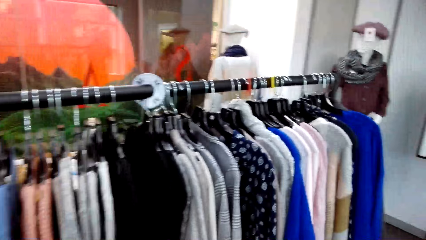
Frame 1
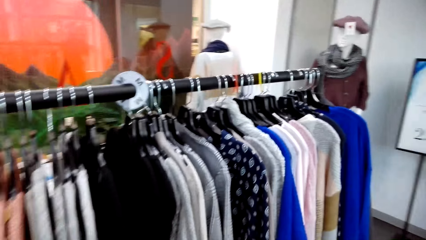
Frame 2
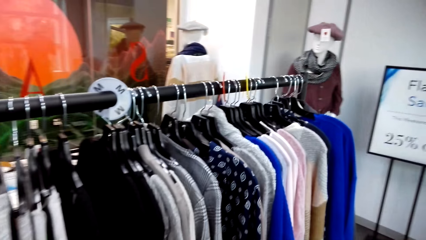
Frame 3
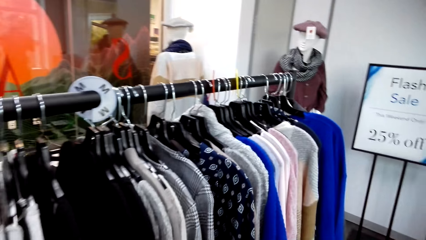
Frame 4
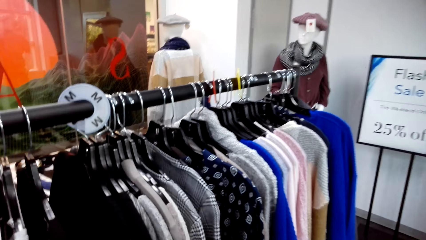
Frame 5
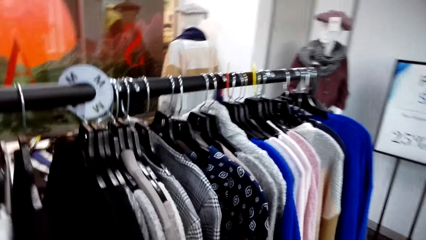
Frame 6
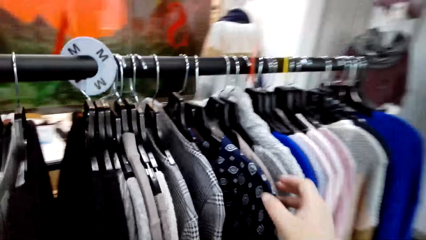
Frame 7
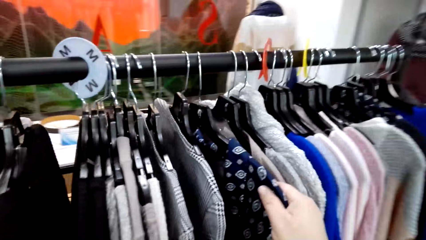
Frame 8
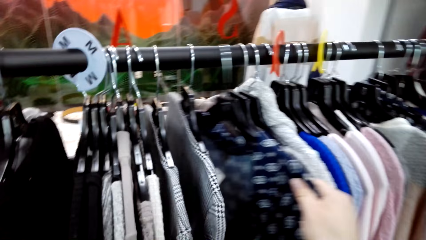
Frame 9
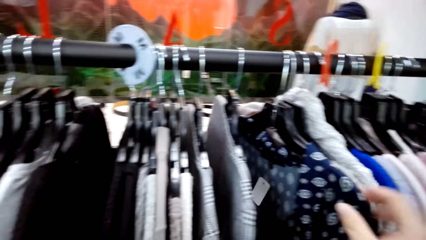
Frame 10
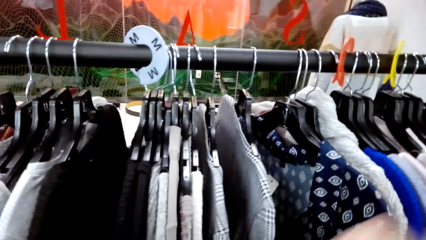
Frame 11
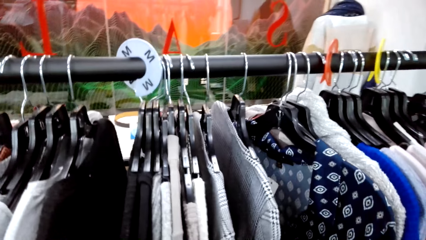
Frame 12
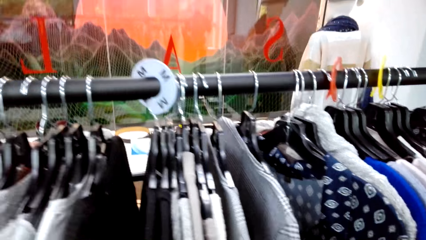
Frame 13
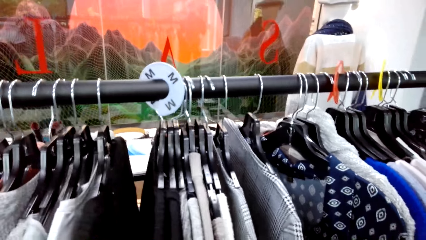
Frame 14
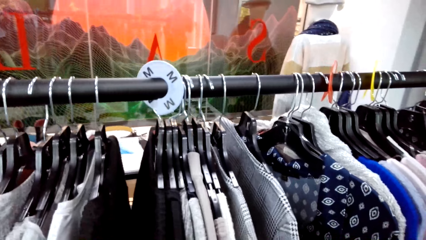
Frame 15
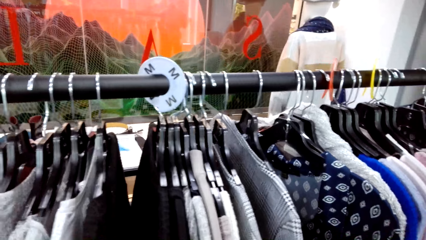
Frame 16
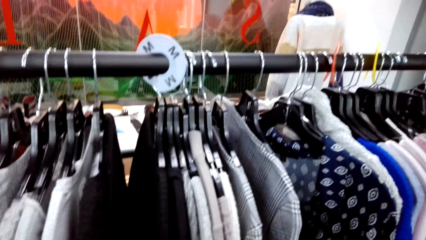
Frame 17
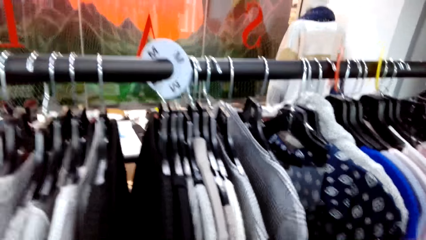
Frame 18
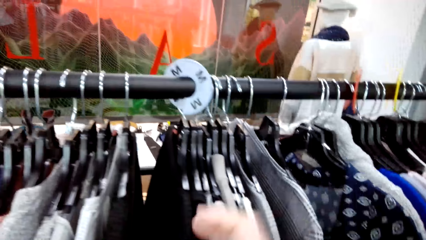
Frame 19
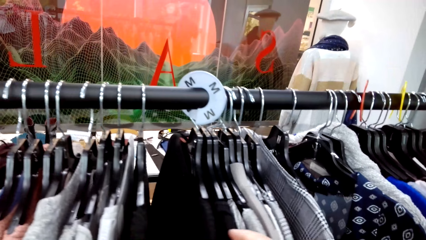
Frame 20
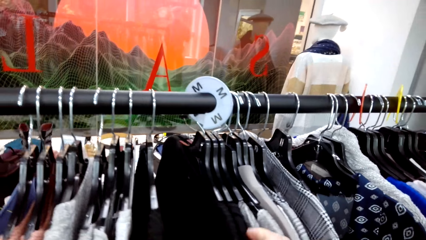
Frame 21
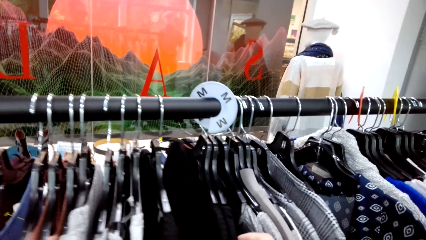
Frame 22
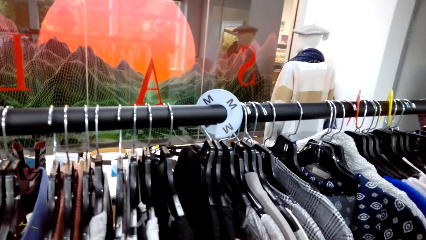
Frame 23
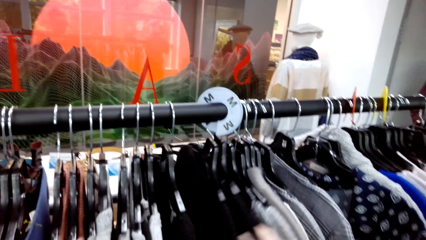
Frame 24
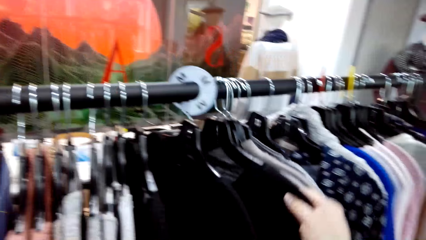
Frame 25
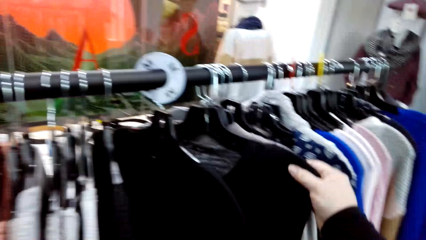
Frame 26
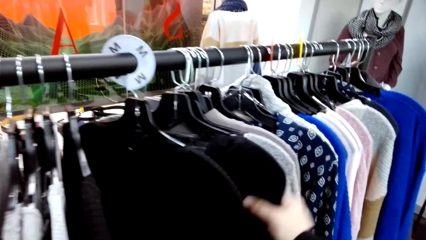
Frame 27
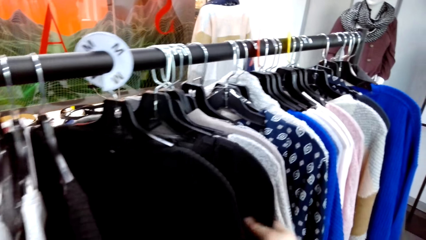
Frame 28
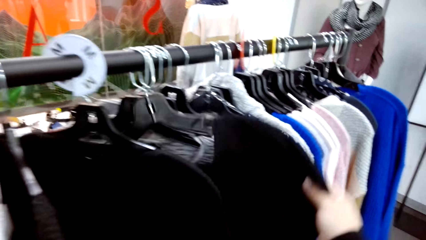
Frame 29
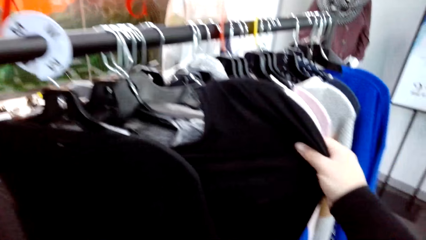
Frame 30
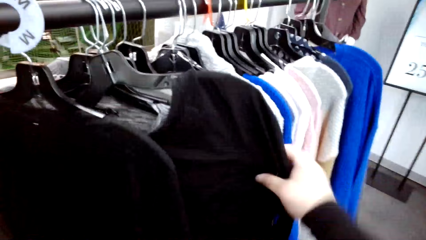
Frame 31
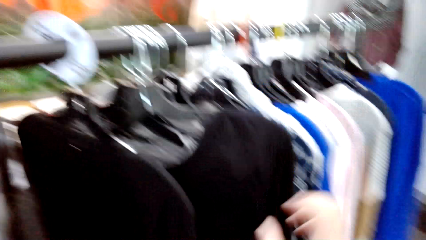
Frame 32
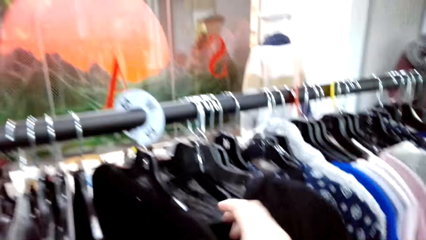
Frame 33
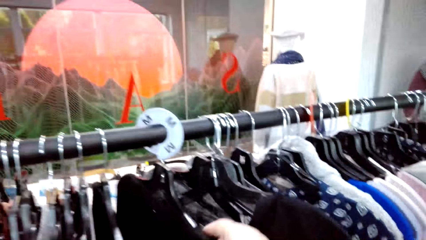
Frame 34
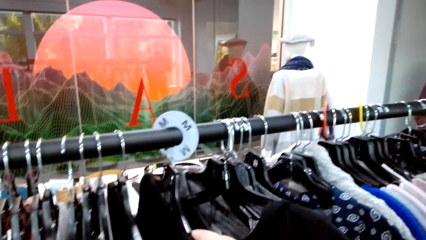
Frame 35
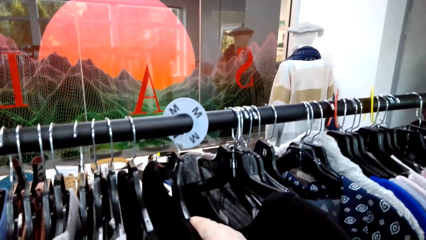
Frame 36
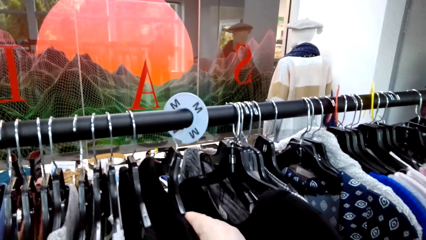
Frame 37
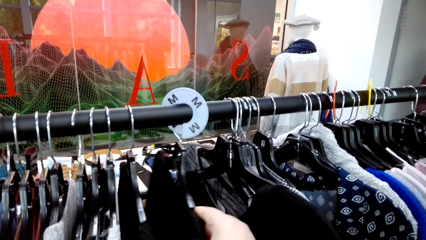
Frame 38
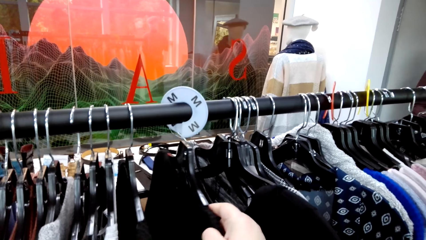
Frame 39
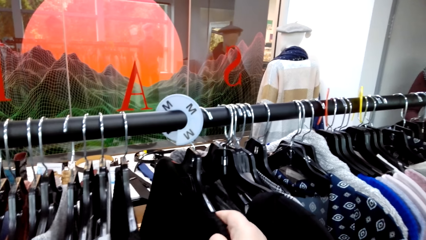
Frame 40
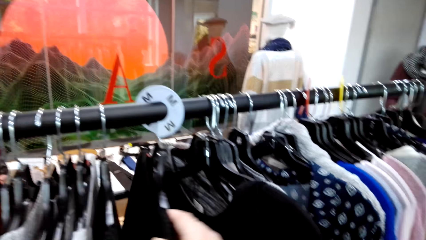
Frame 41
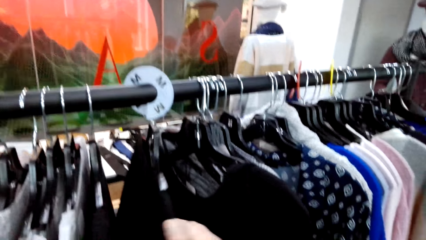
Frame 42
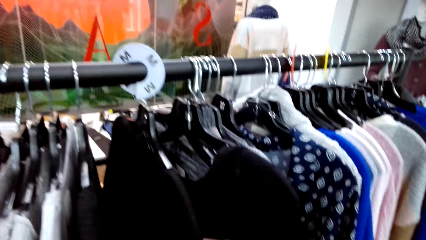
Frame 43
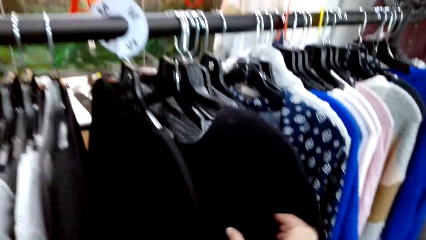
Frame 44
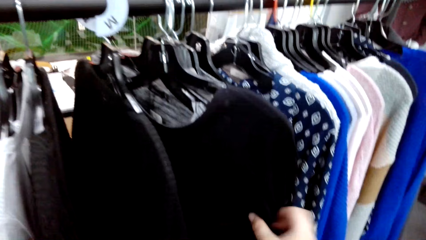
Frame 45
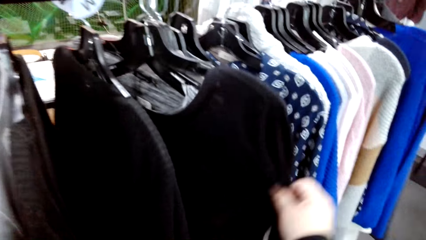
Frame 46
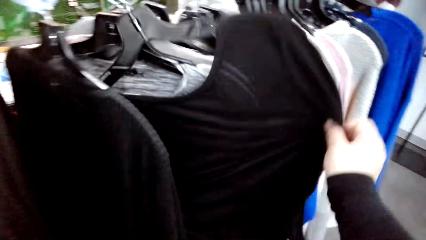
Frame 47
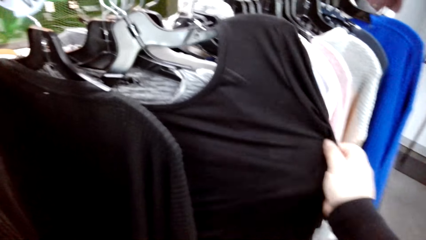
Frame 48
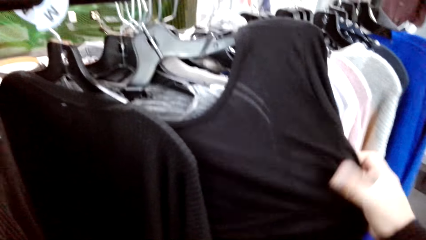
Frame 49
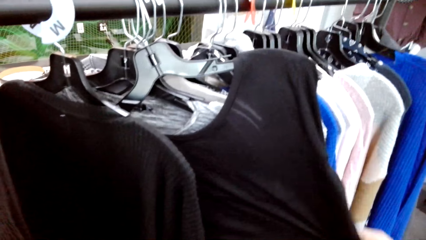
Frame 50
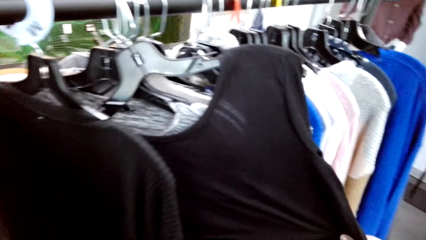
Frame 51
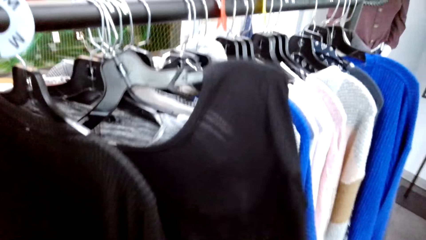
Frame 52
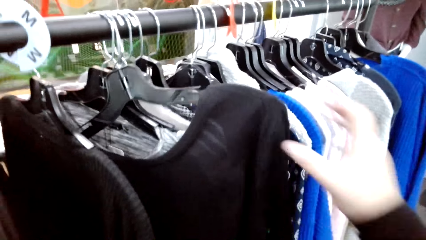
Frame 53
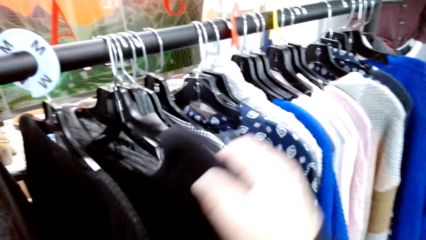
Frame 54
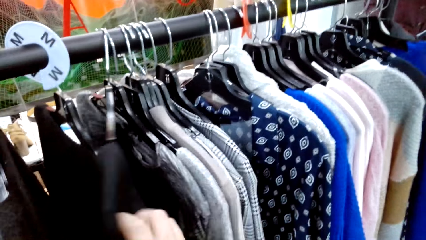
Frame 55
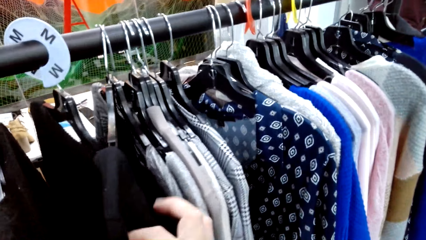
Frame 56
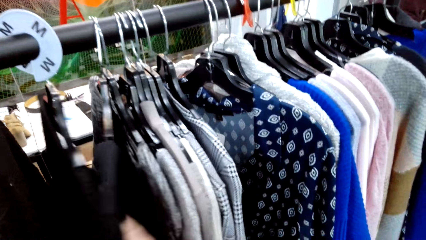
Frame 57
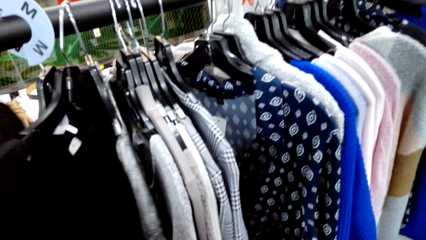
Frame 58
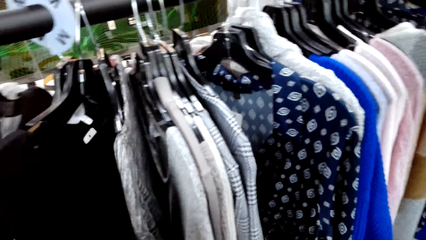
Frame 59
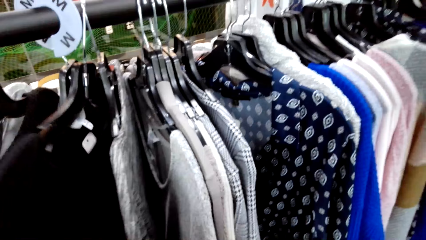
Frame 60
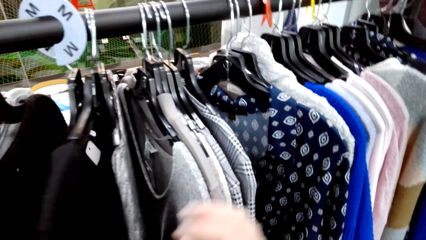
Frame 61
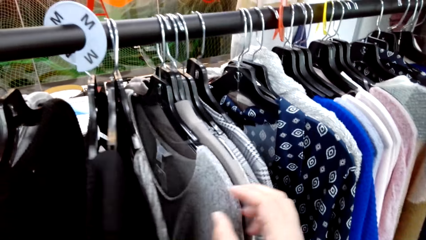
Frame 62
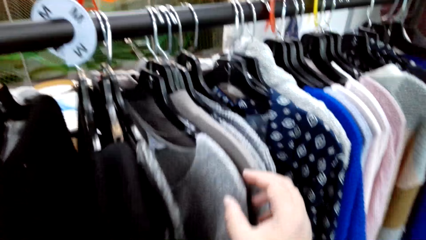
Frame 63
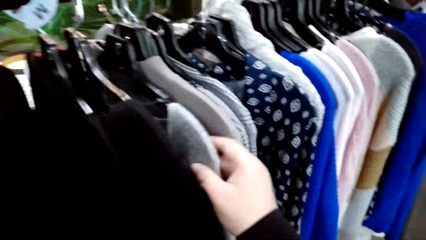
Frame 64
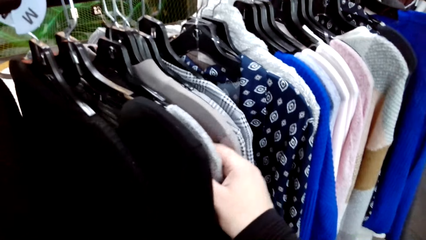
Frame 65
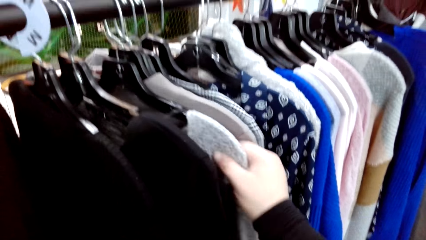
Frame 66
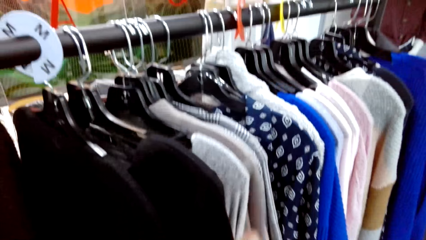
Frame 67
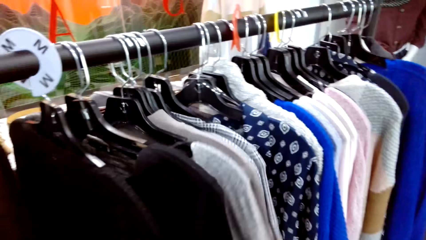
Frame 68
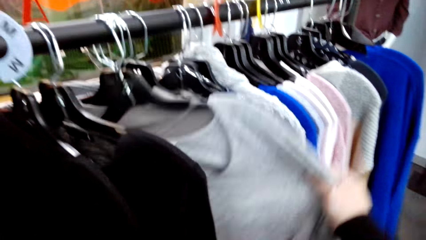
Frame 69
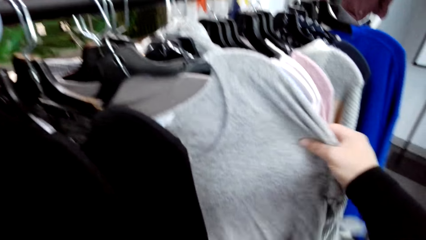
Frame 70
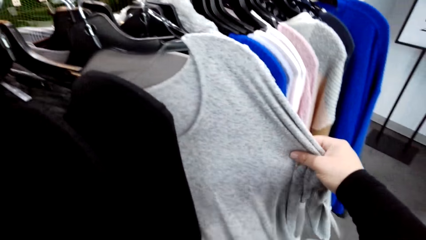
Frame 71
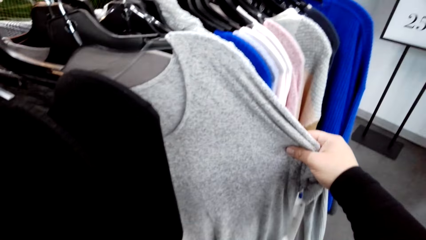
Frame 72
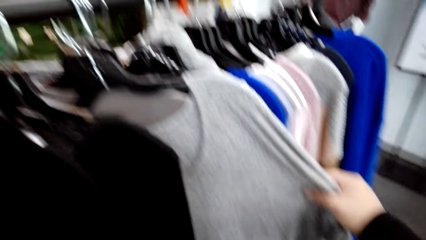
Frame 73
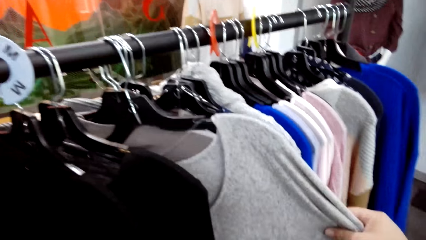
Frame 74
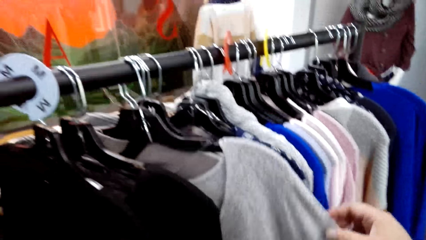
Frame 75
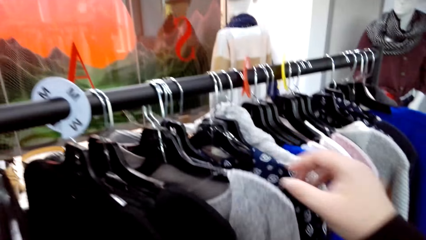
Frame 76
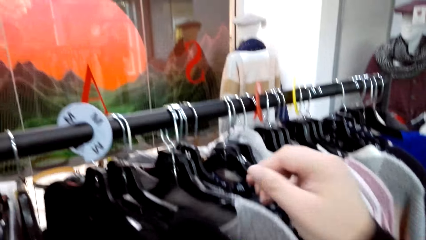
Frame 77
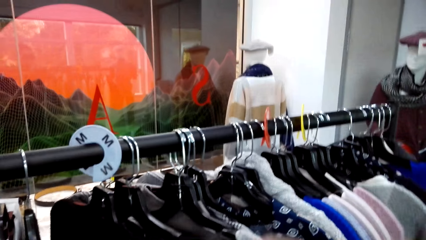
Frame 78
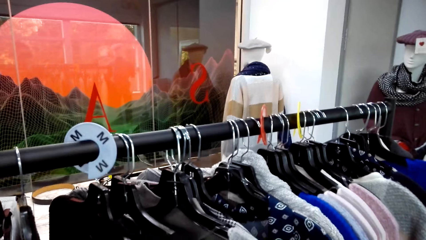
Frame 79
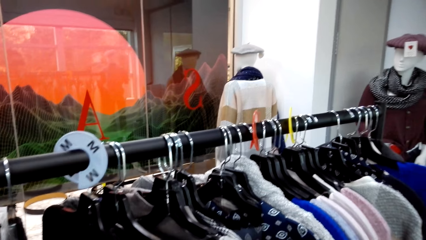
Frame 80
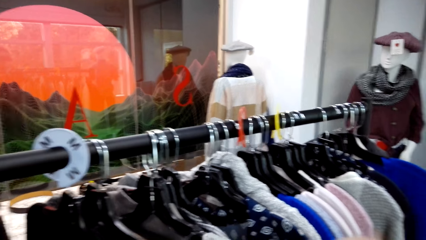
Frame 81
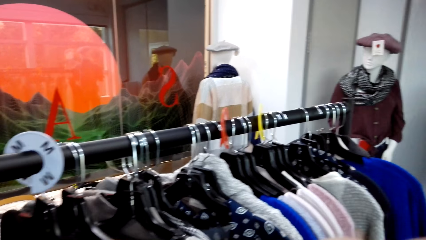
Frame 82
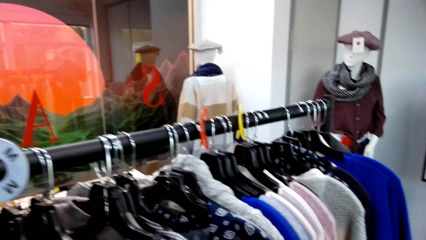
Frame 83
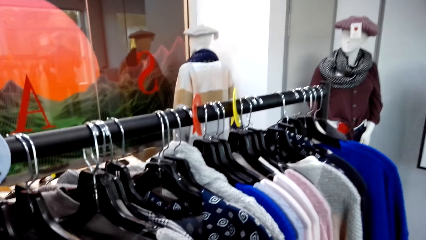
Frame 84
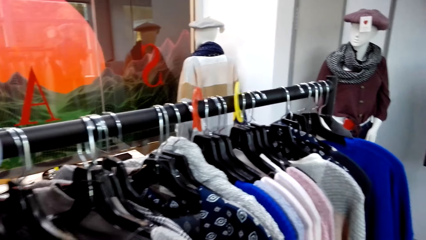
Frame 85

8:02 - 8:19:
The camera wearer moves clothes on the clothes hanging rod. They look at the clothes. They touch the clothes.
